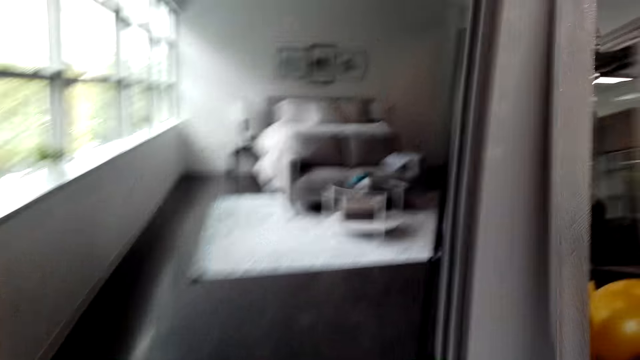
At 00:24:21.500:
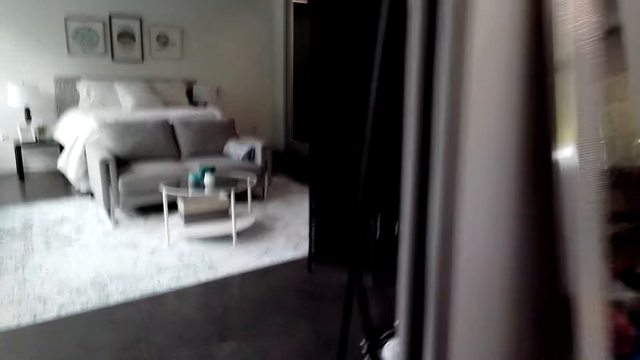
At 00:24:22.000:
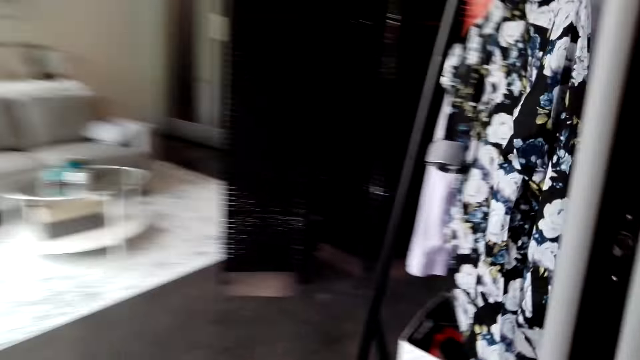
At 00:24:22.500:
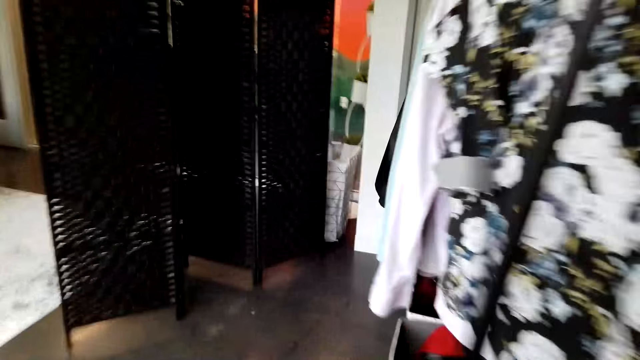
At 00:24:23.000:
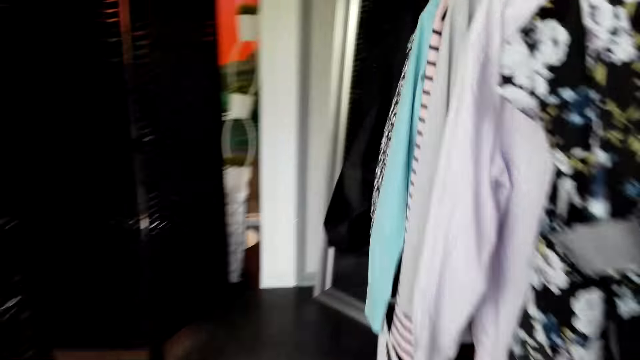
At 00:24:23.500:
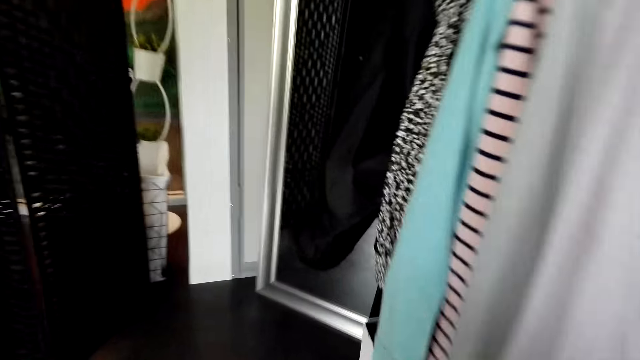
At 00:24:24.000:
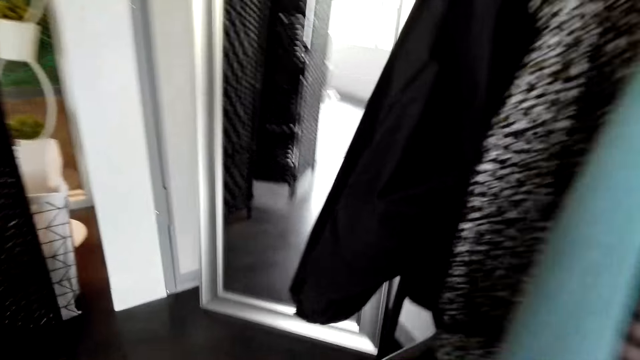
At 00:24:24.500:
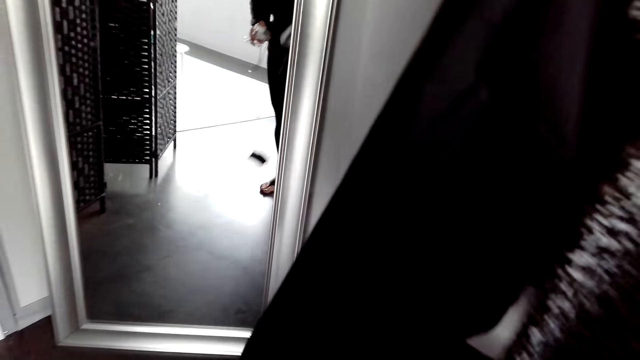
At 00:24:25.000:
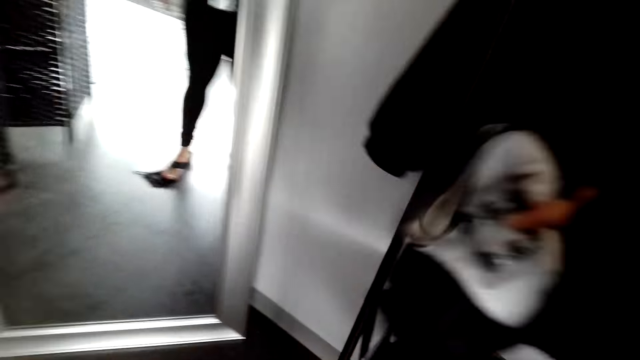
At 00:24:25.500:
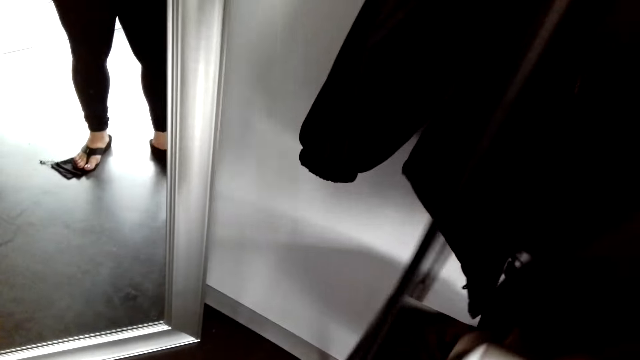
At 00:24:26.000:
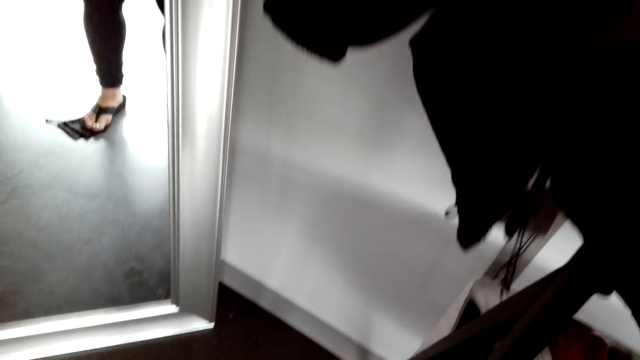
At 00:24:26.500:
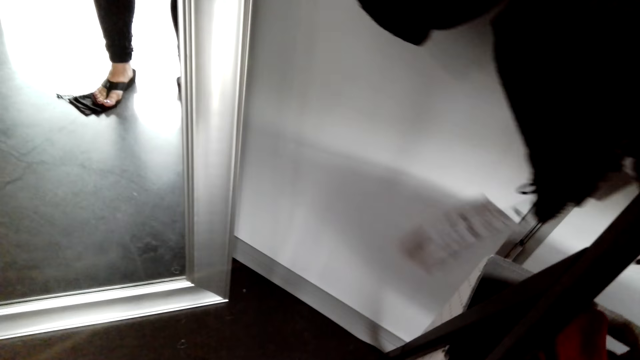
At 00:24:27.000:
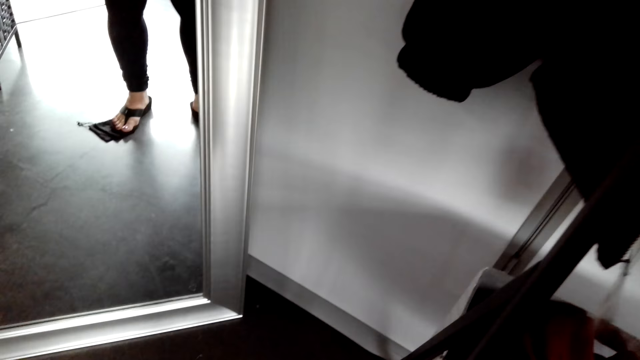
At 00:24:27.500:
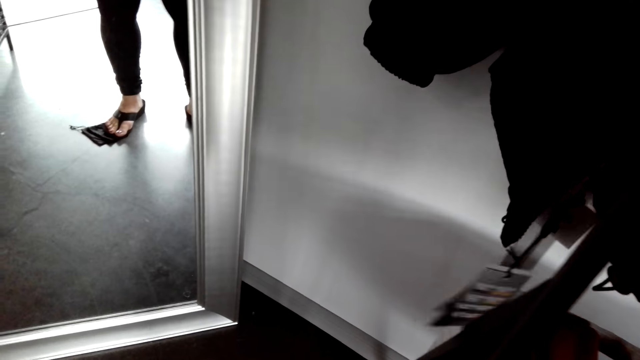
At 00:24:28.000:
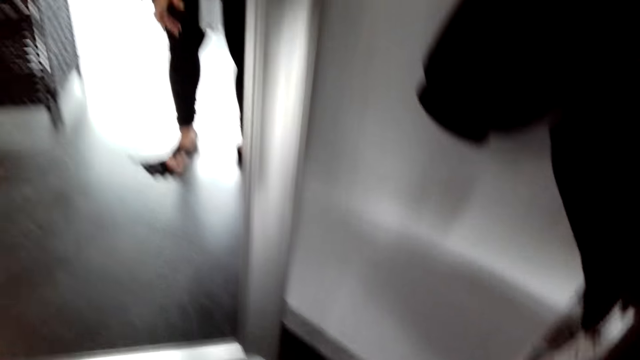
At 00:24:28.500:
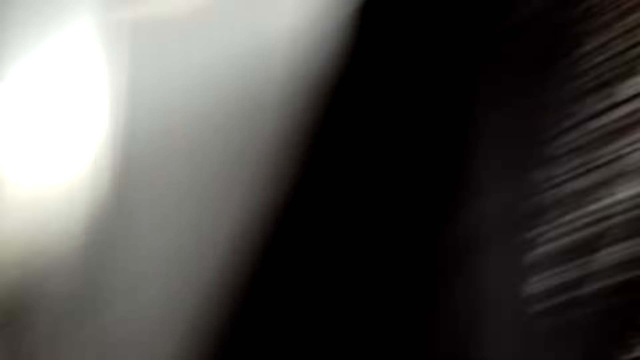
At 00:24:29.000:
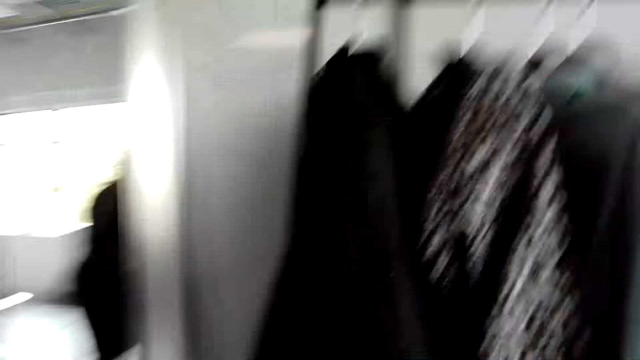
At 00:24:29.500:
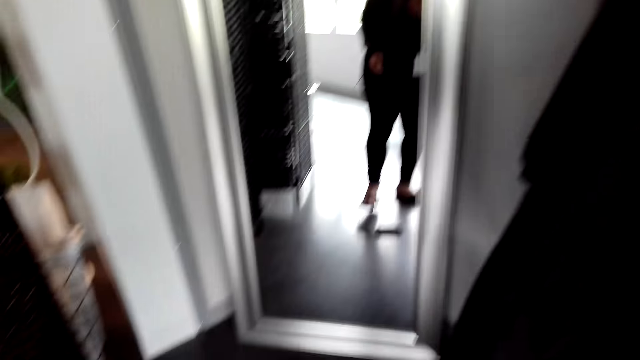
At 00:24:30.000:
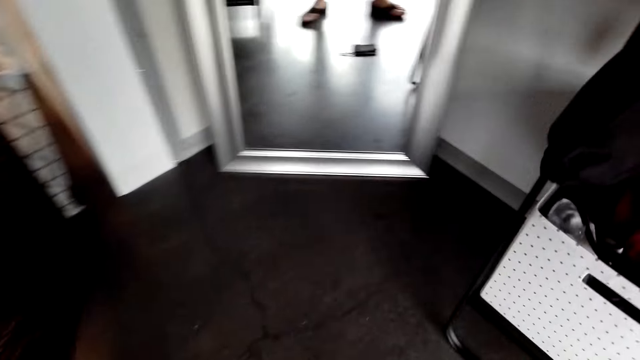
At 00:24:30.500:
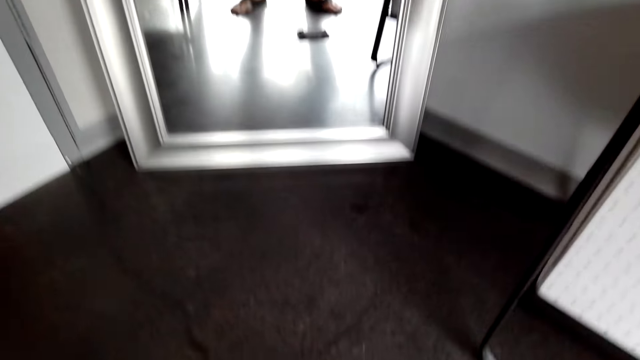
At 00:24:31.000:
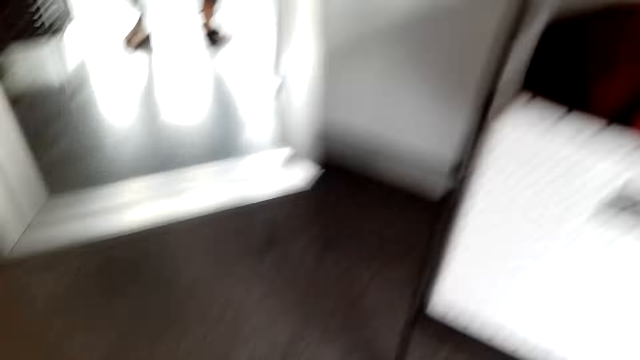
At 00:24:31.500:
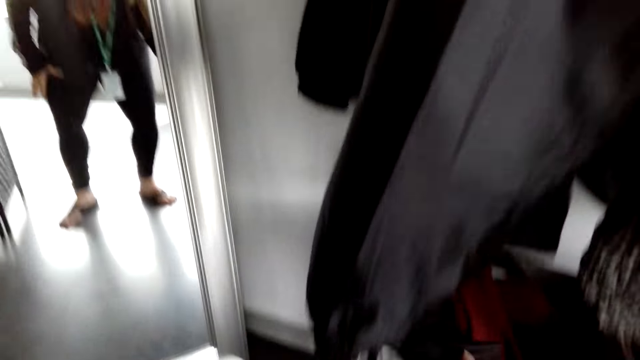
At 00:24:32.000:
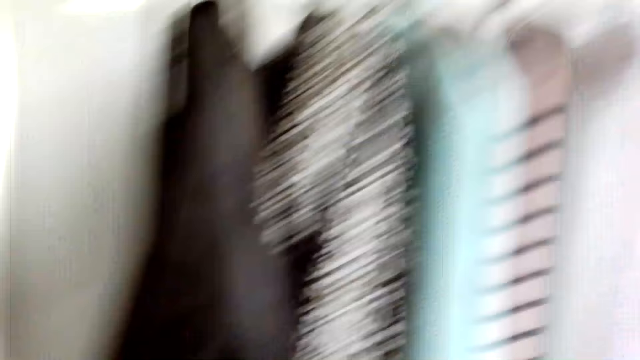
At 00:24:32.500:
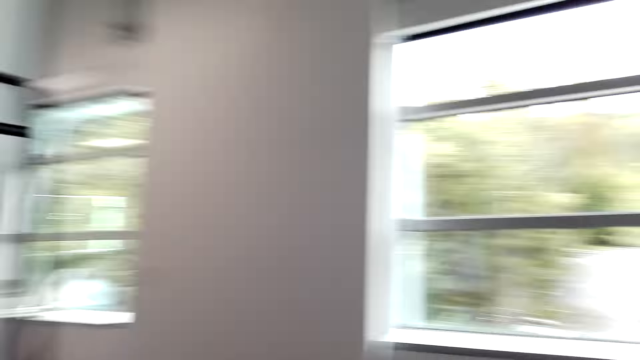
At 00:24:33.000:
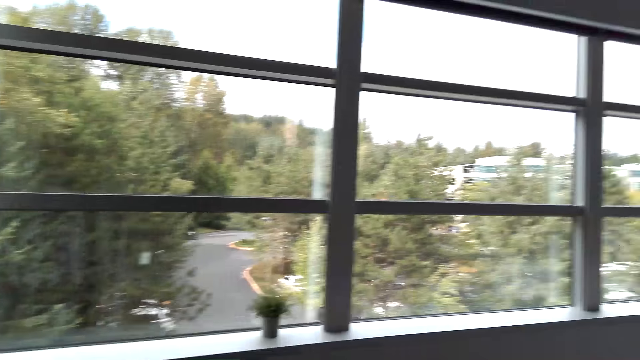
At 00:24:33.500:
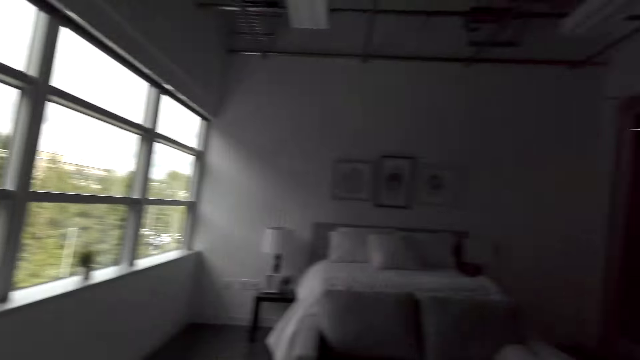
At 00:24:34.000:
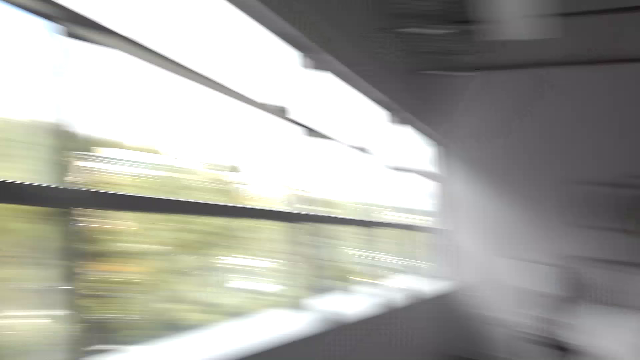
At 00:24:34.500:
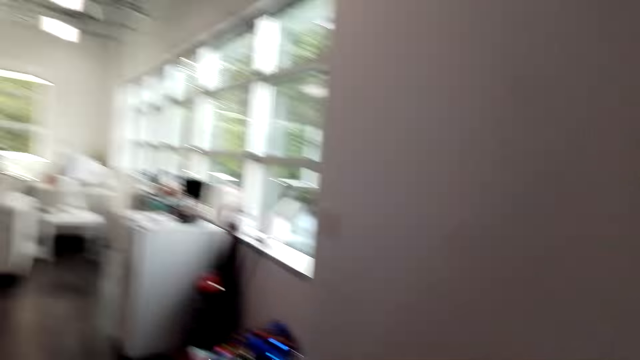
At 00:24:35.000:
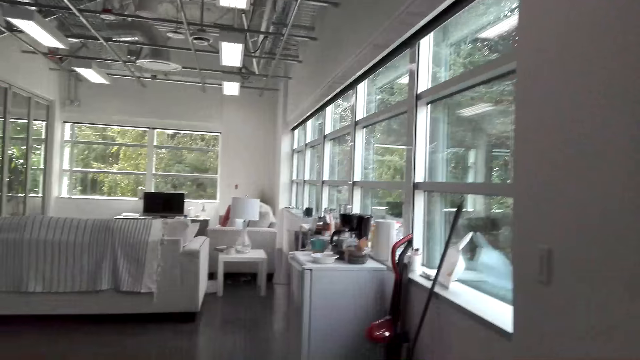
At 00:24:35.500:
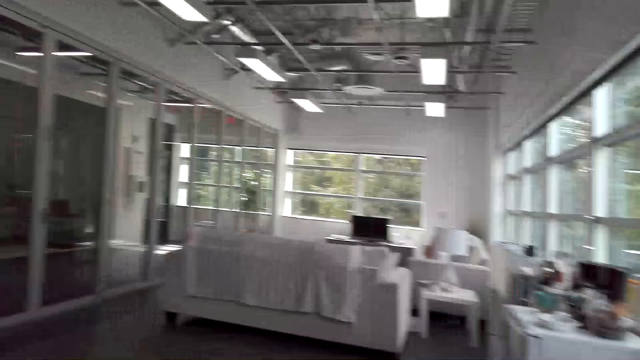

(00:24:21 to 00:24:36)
The camera wearer drops something. They touch the jacket. They put the cloth in the laundry basket. They look at the mirror. They turn around the room. They look at the floor. They pick up something. They walk around the room.

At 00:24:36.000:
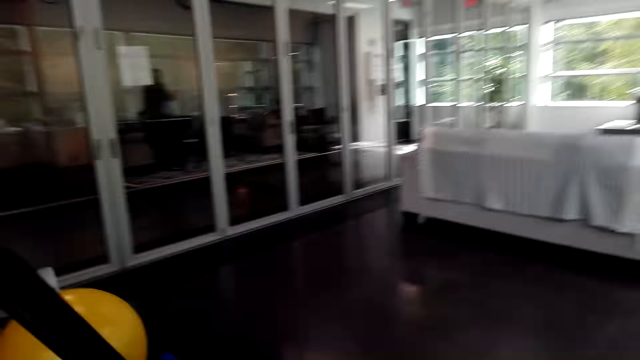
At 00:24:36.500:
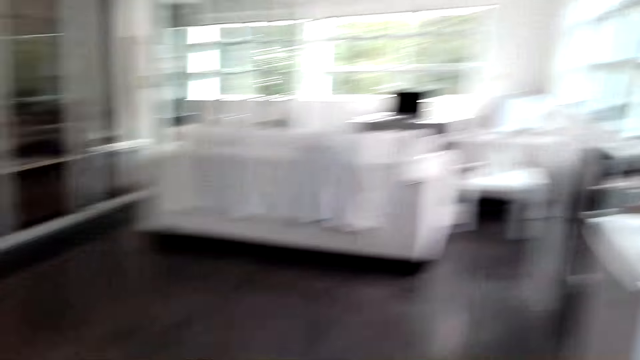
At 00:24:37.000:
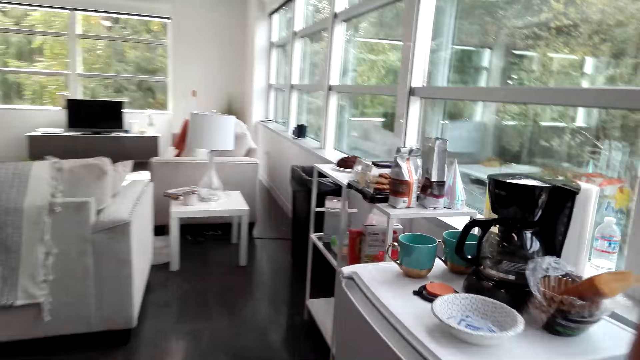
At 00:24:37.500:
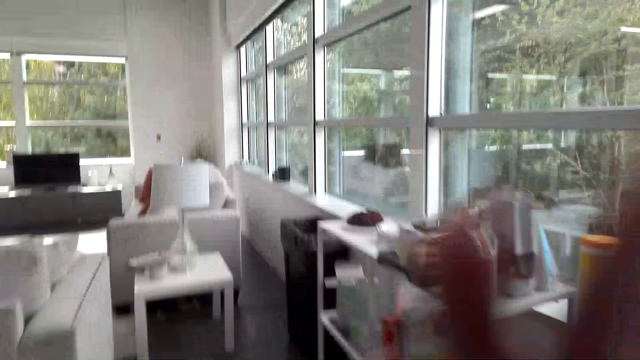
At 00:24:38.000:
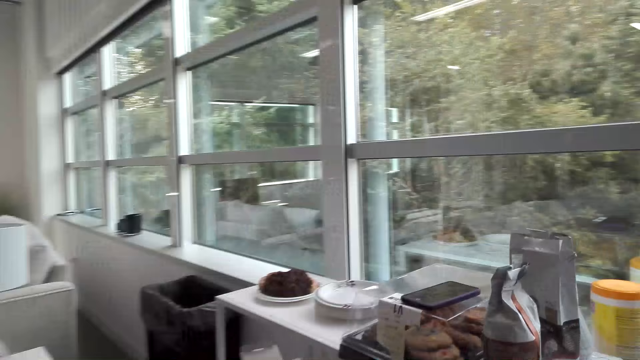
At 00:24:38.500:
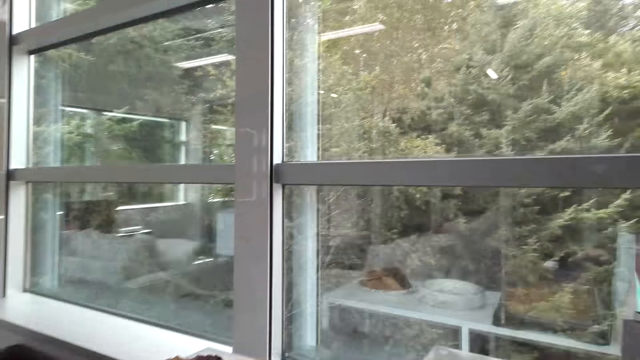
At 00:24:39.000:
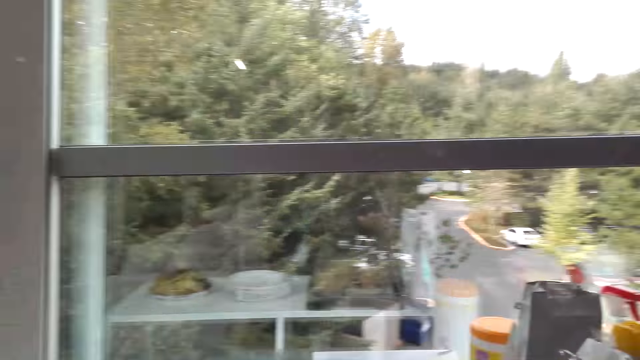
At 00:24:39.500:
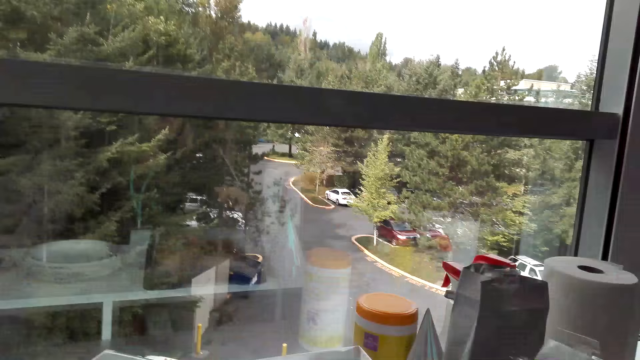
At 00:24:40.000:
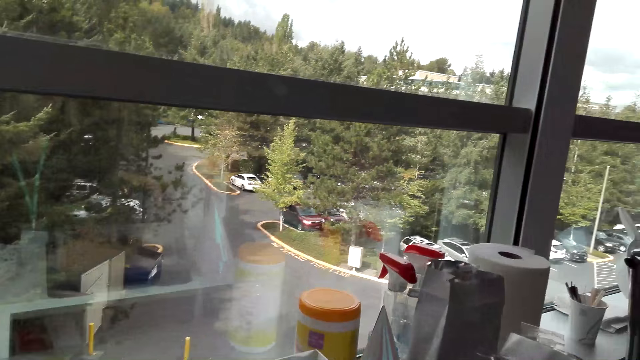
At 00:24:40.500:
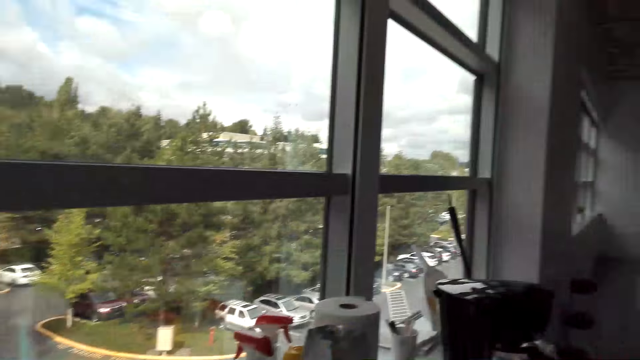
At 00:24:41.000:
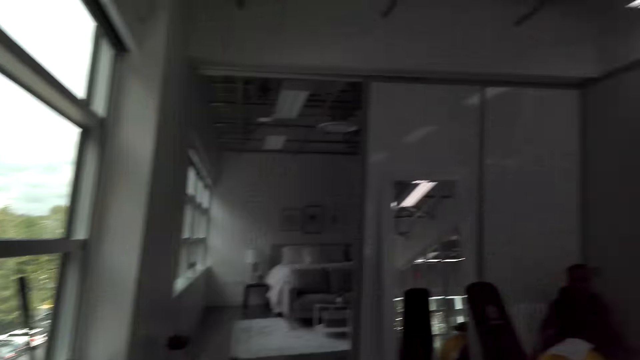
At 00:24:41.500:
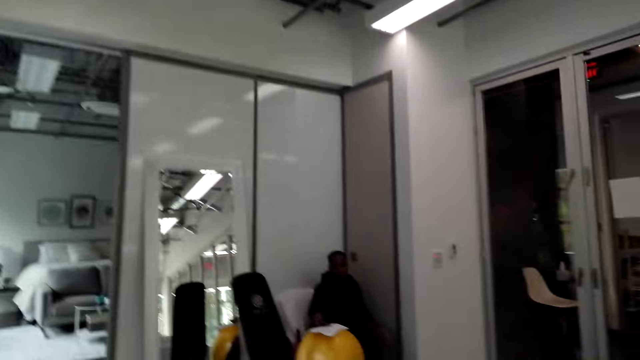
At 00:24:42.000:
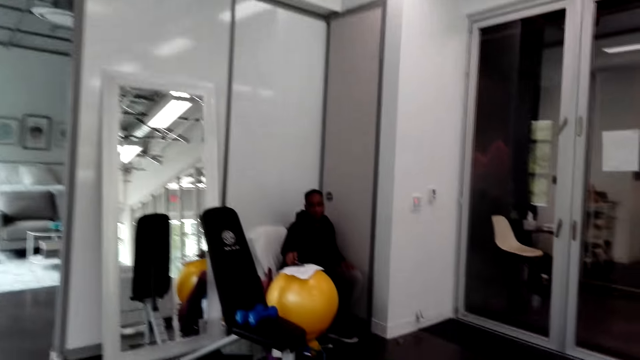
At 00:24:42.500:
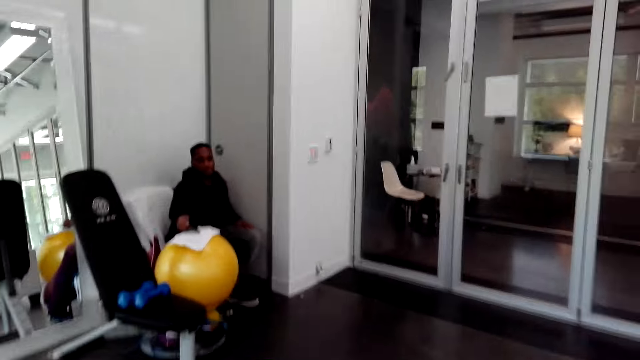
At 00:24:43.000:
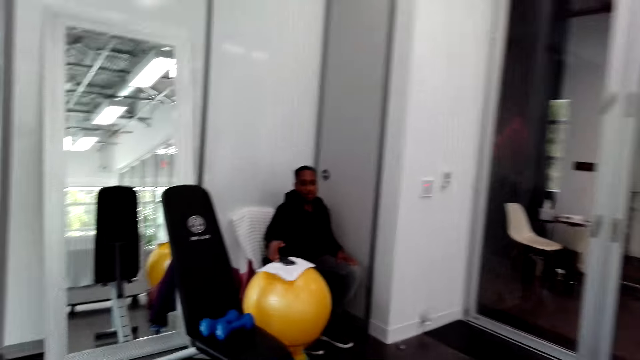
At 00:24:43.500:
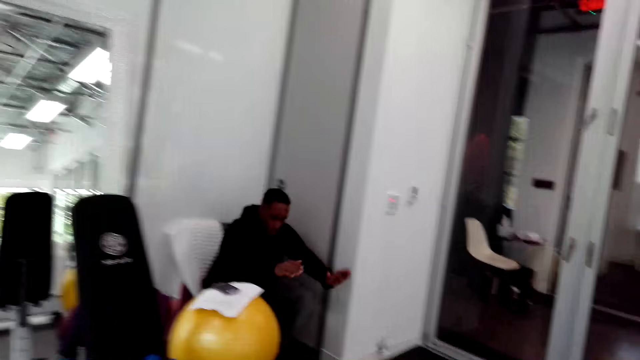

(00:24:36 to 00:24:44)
The camera wearer looks around.
